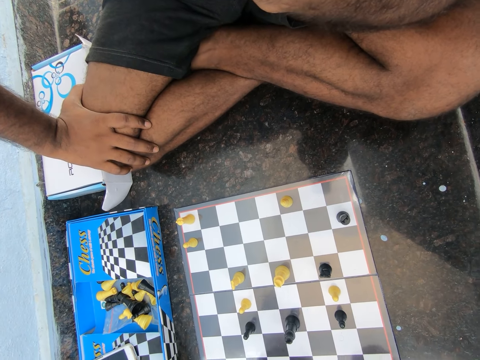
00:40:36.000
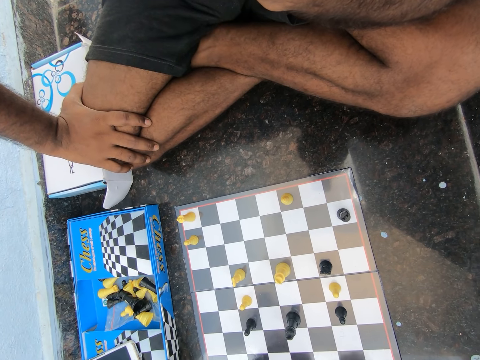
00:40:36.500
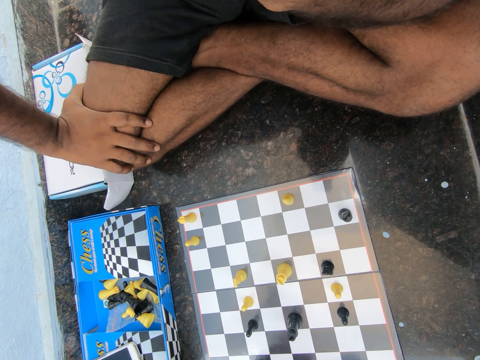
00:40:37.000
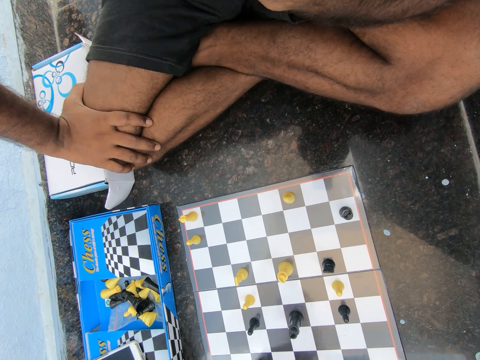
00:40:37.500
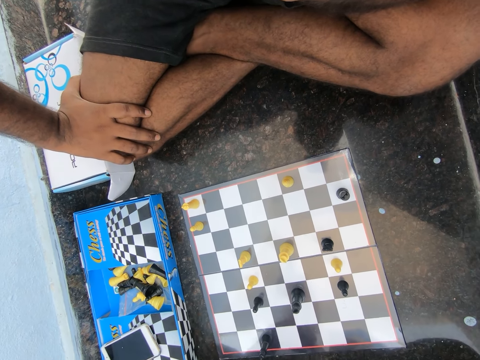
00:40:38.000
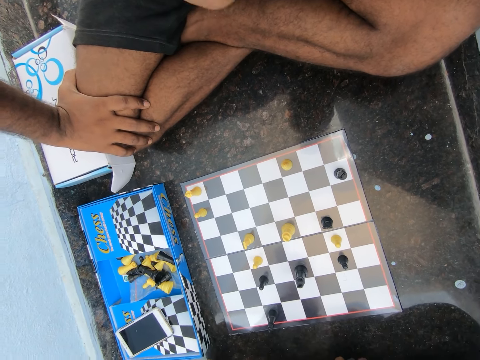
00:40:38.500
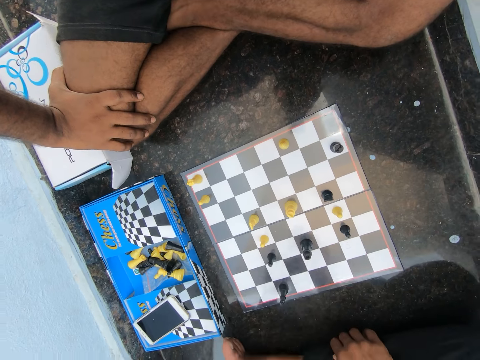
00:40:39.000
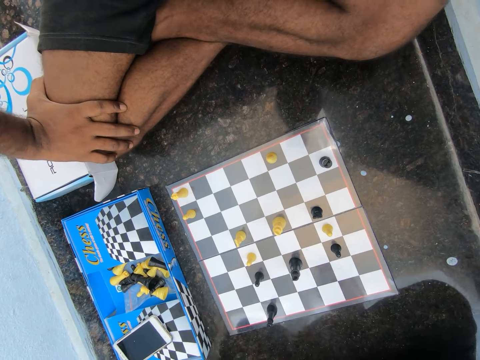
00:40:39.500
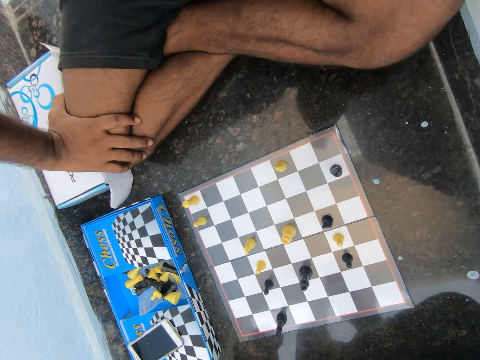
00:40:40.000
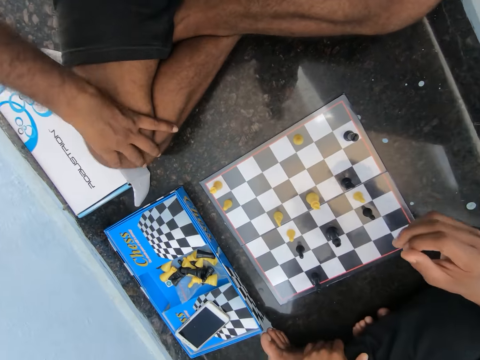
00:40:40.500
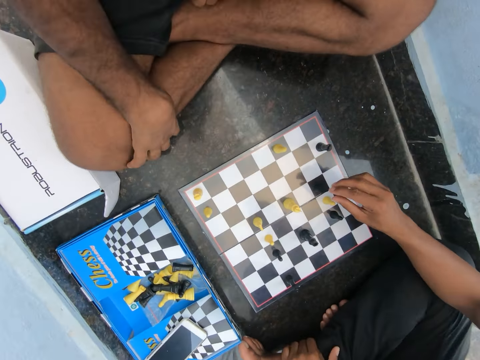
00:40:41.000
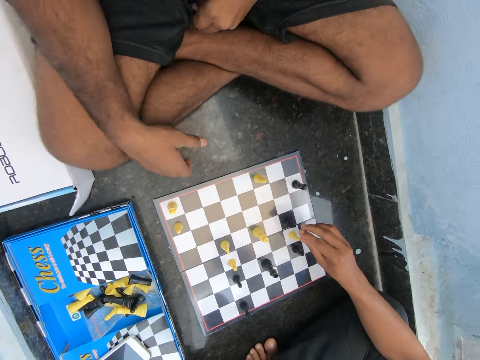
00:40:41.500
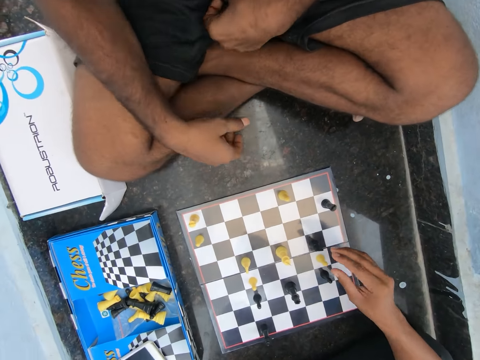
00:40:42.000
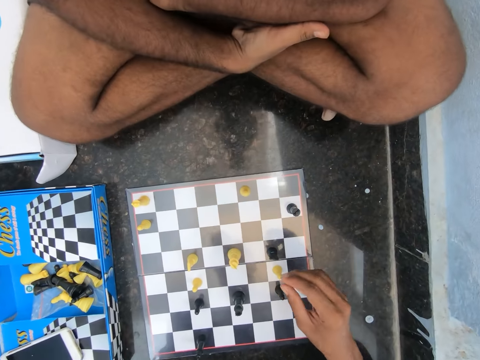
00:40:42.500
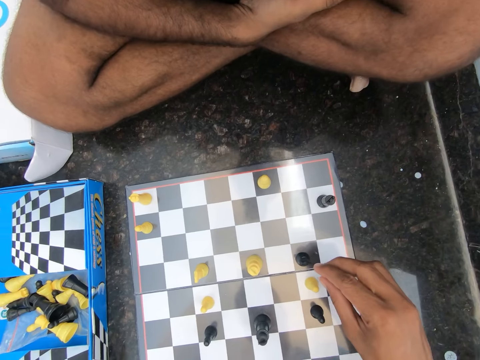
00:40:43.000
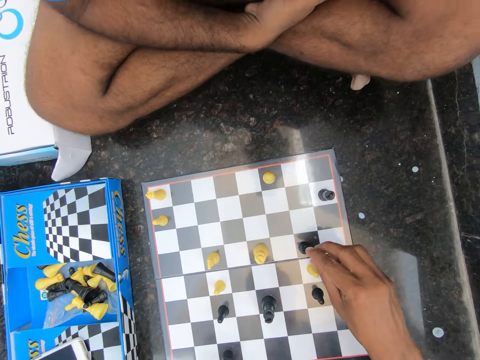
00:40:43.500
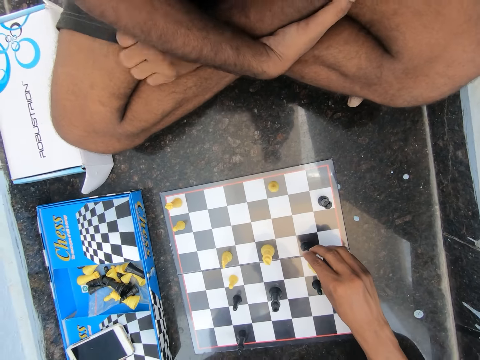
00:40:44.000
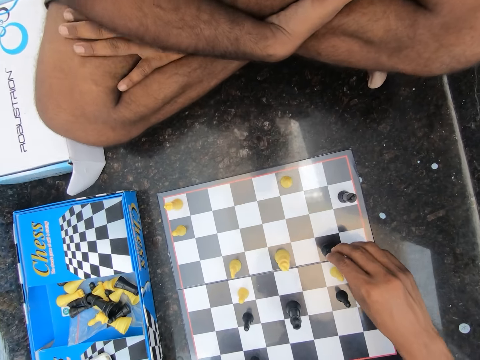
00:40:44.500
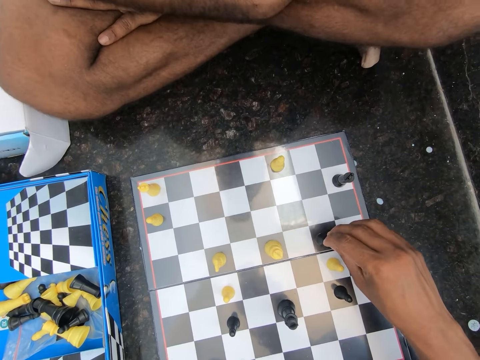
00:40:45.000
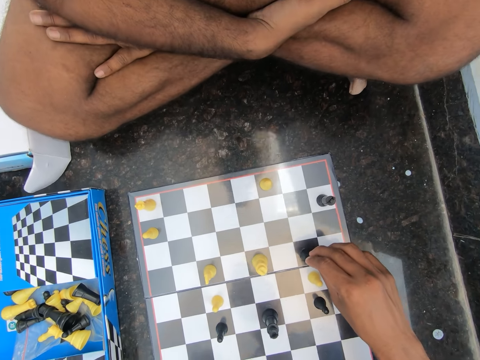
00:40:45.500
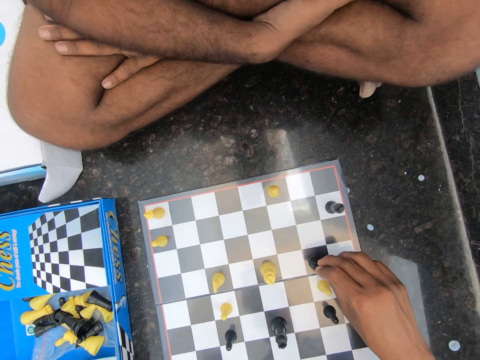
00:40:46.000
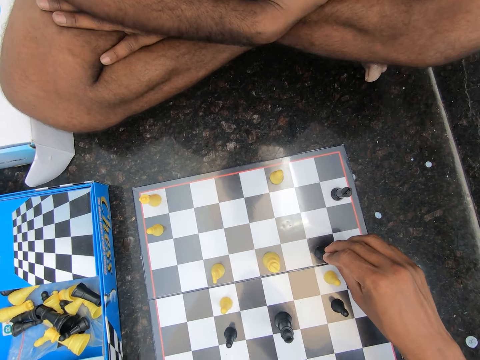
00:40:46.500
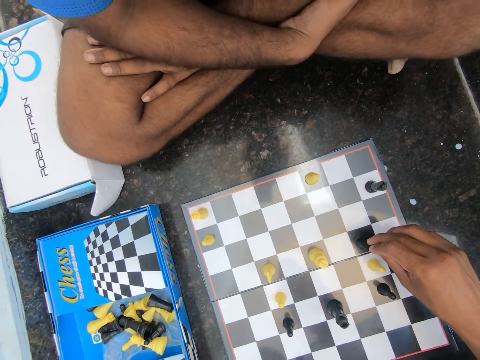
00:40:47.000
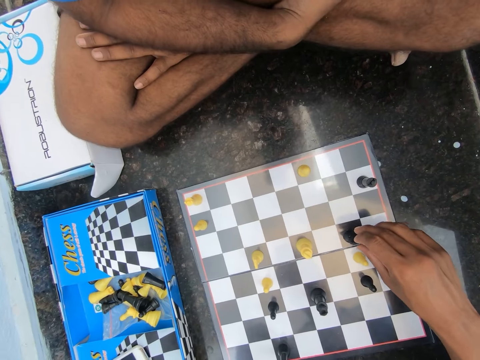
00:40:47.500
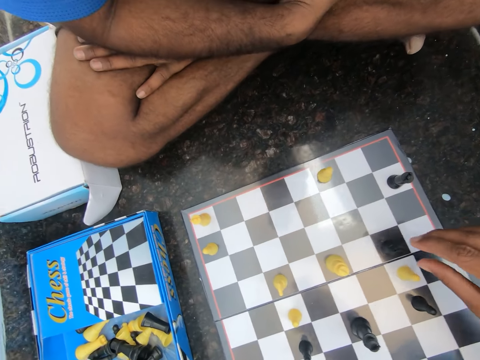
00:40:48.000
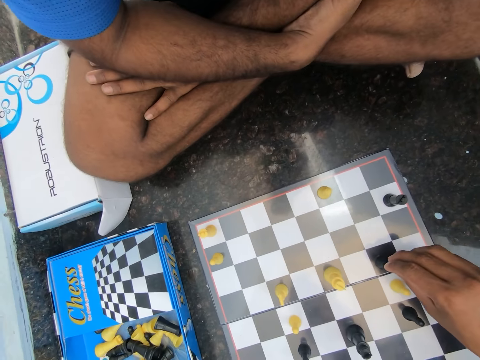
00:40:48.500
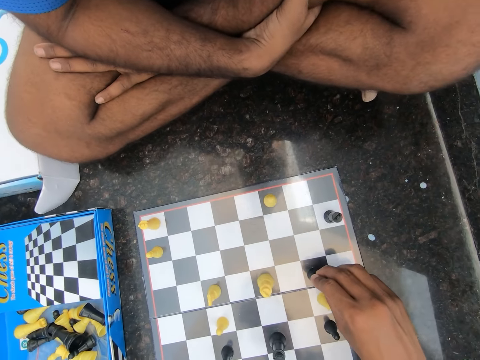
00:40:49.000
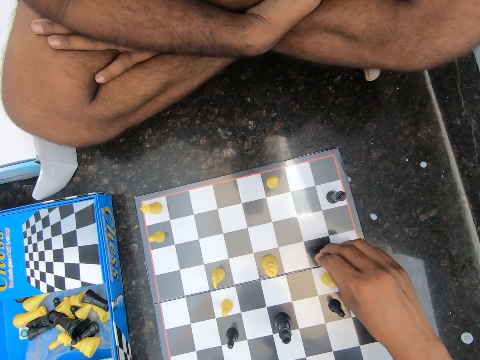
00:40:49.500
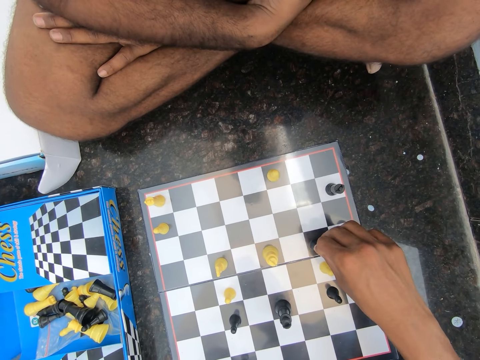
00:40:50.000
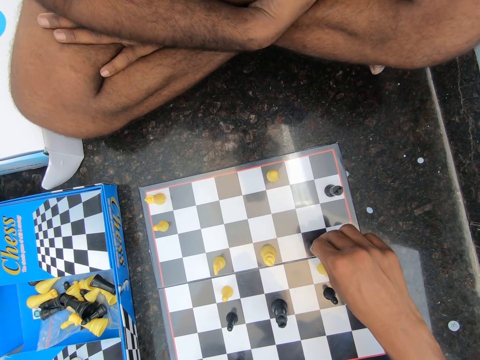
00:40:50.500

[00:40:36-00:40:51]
The camera wearer holds a pawn. They touch a chess piece on the chess board.

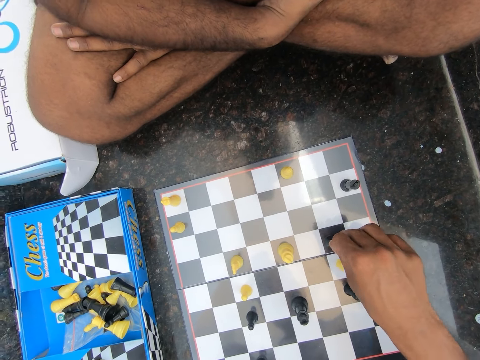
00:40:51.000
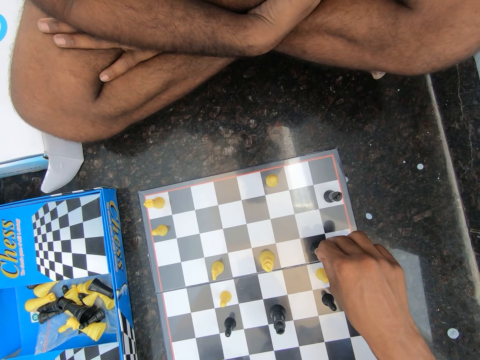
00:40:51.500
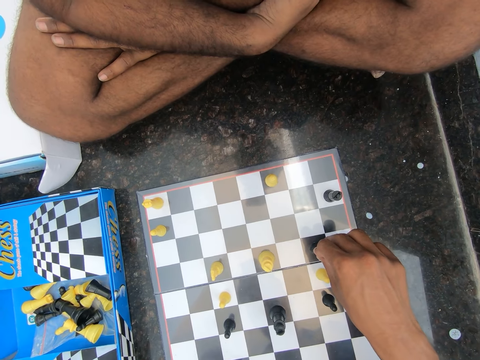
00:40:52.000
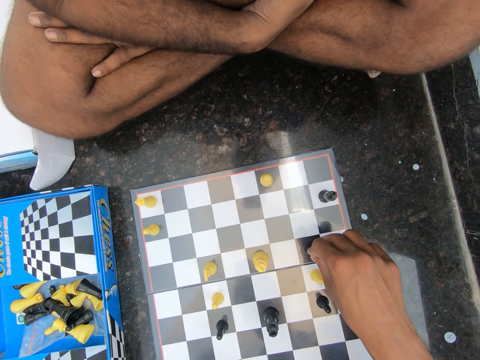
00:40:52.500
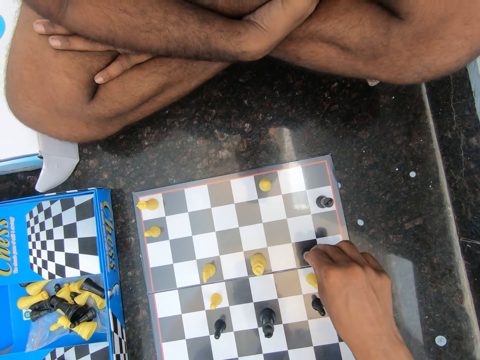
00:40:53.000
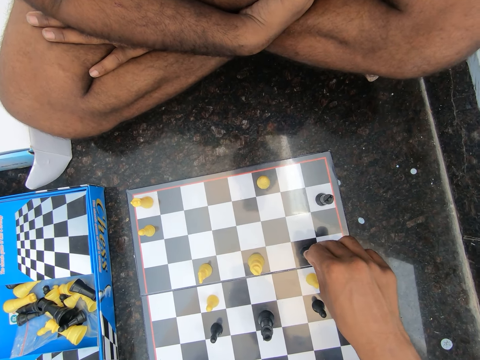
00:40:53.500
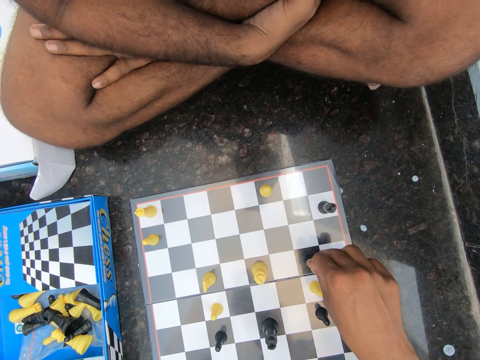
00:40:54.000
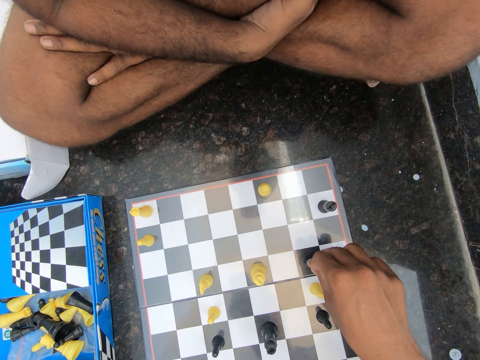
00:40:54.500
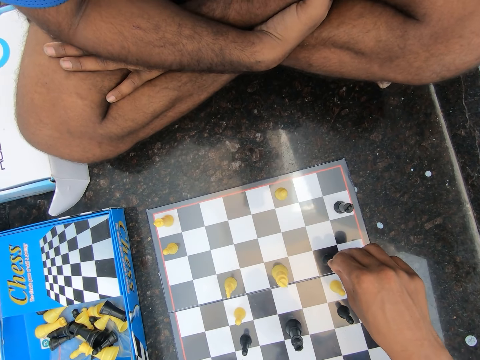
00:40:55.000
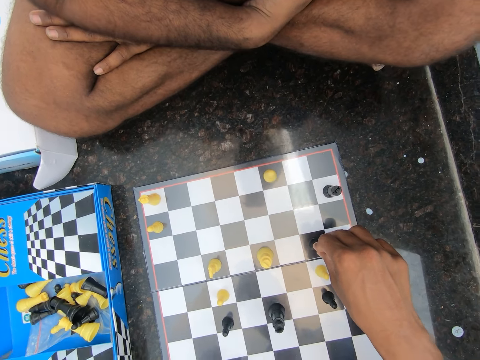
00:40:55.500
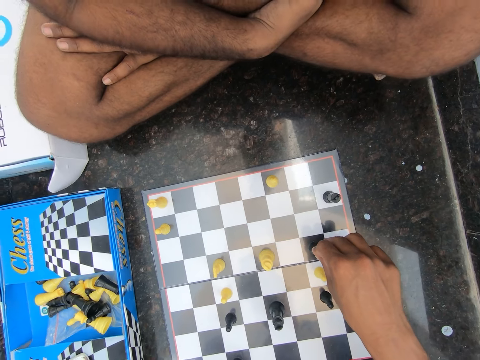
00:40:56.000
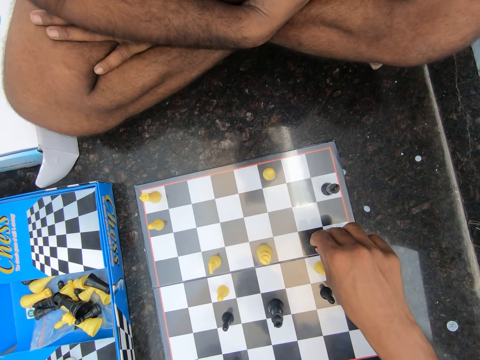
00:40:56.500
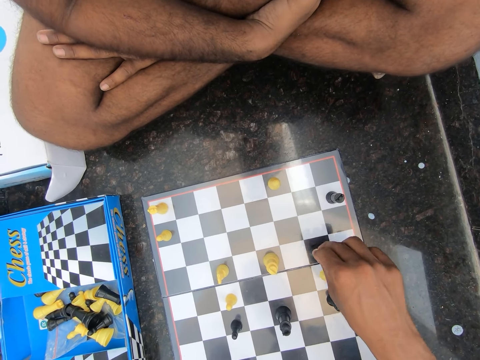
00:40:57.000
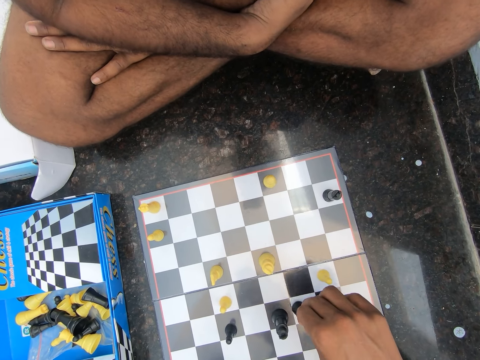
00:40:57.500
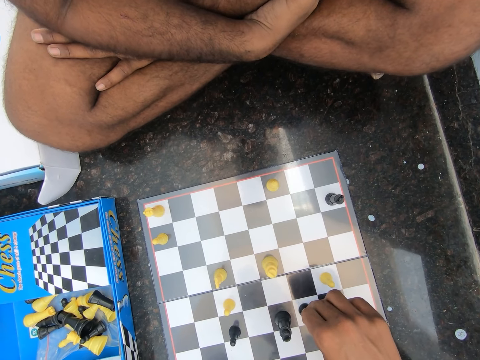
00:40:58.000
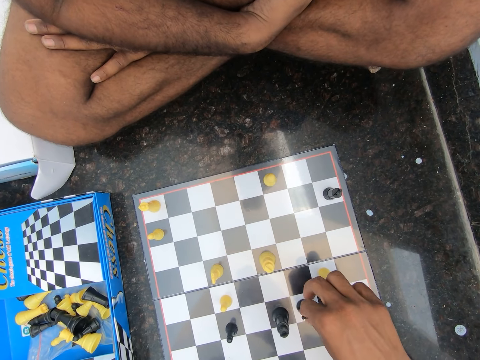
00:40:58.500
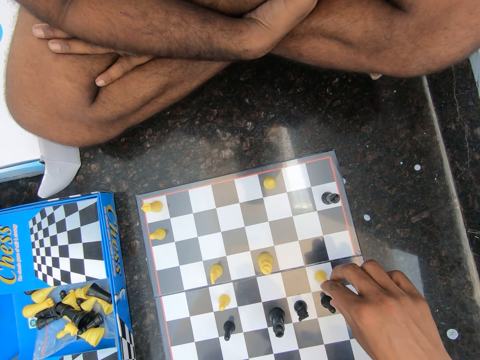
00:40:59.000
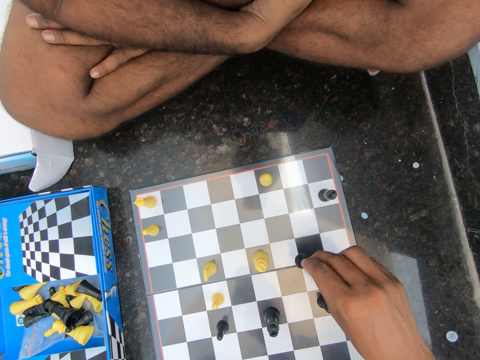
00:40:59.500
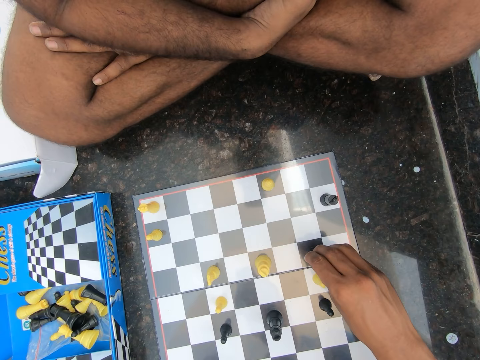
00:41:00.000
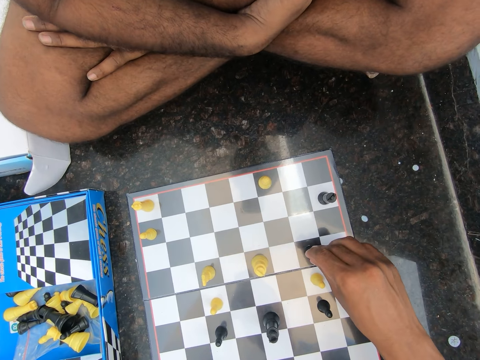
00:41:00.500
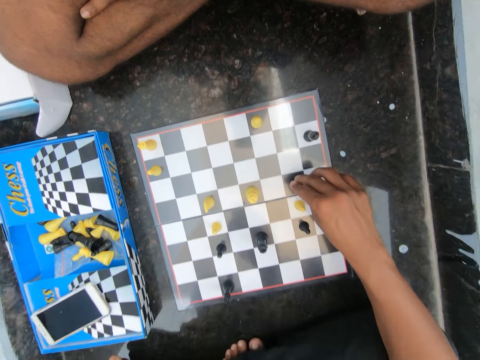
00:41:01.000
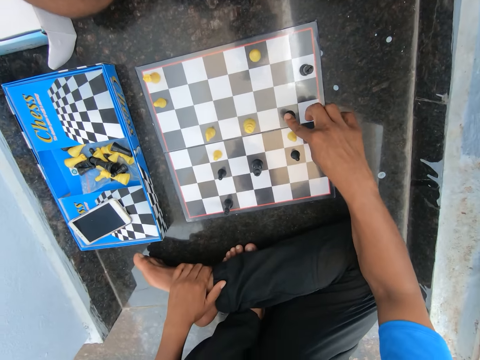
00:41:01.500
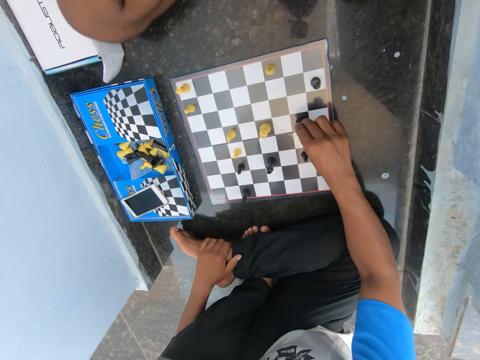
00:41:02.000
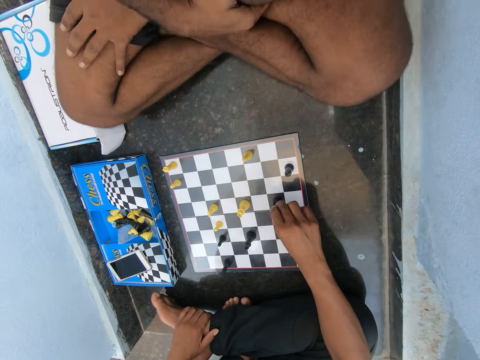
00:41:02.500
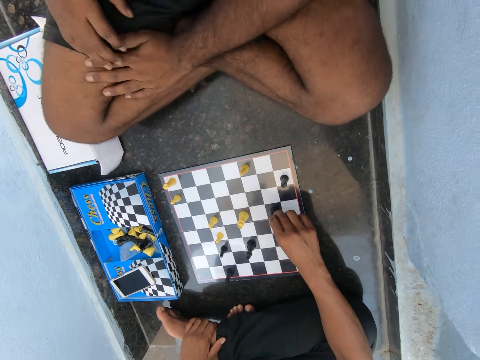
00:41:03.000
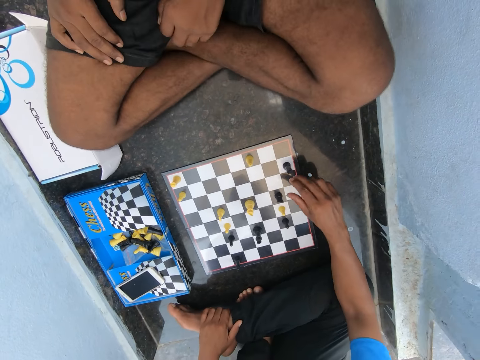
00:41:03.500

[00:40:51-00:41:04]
The camera wearer moves the chess piece or pawn on the chess board. They move back the chess piece on the chess board. They leave the pawn.
